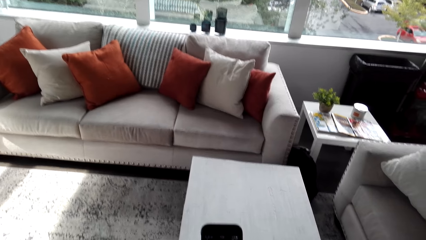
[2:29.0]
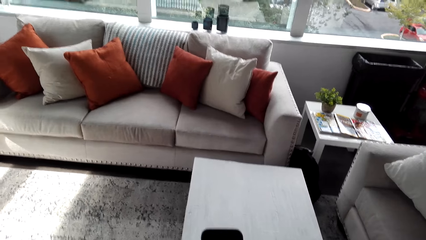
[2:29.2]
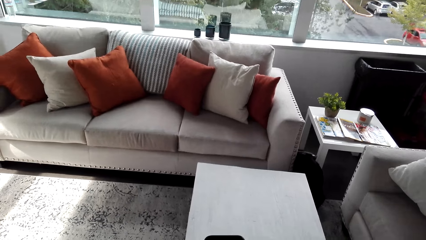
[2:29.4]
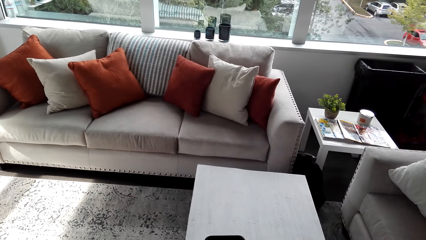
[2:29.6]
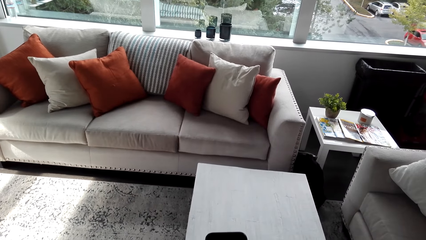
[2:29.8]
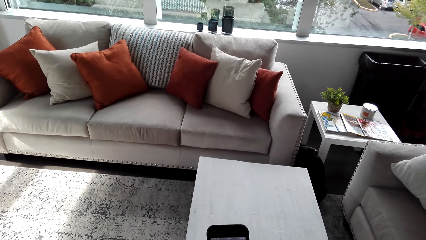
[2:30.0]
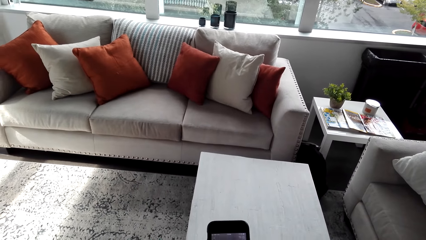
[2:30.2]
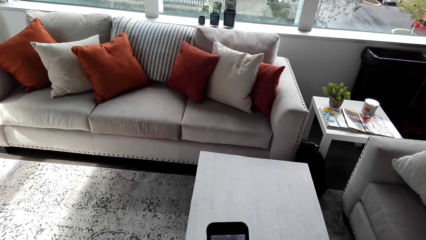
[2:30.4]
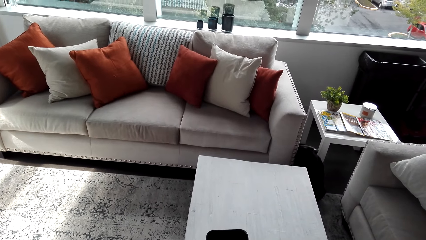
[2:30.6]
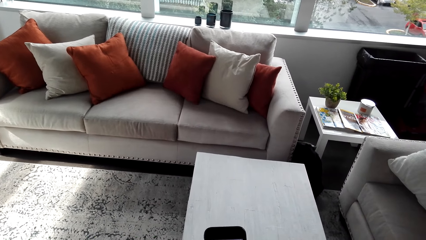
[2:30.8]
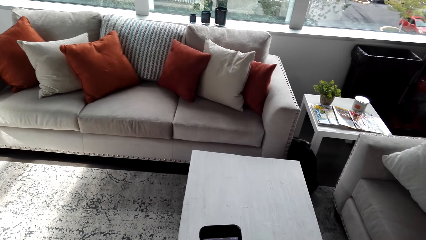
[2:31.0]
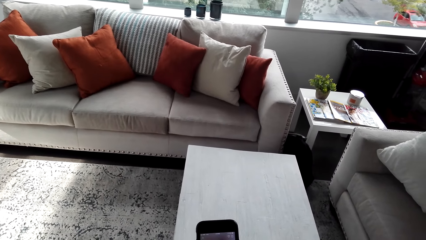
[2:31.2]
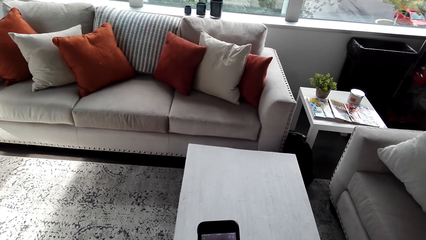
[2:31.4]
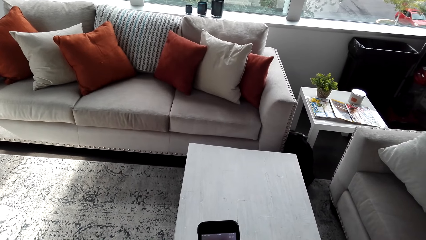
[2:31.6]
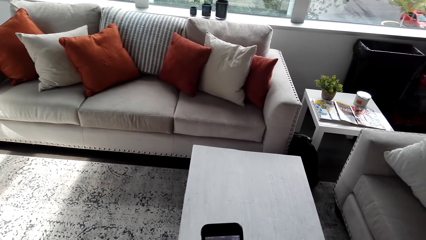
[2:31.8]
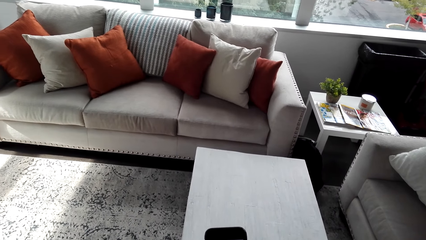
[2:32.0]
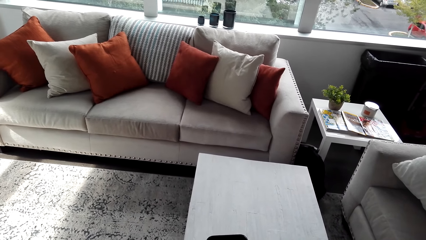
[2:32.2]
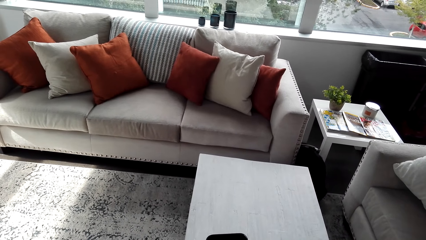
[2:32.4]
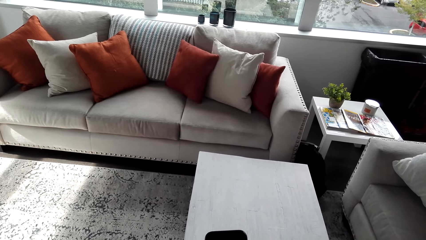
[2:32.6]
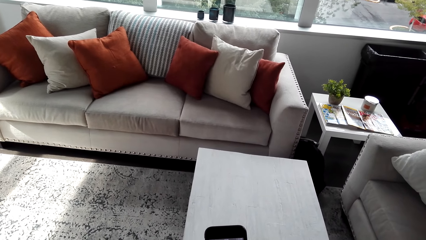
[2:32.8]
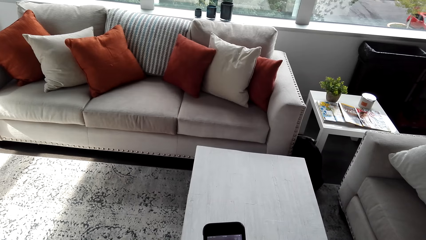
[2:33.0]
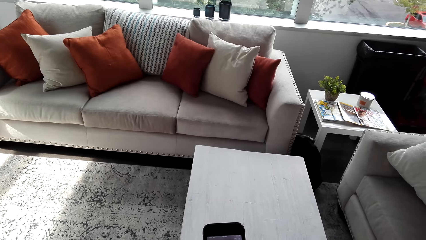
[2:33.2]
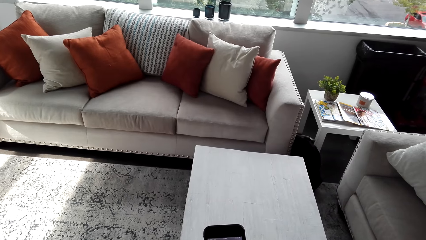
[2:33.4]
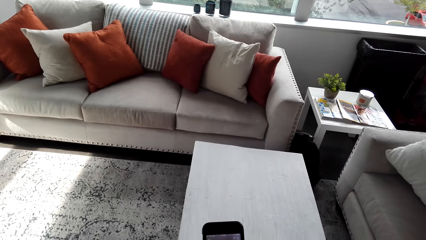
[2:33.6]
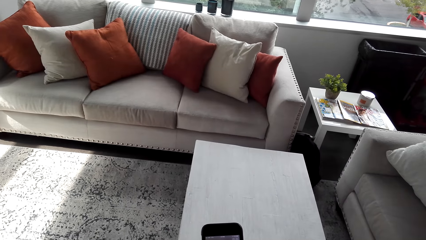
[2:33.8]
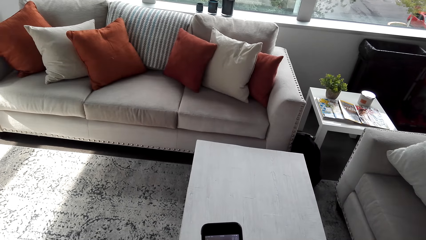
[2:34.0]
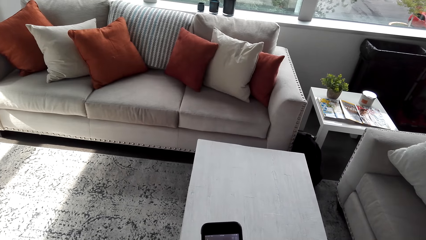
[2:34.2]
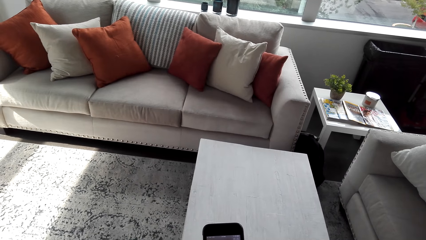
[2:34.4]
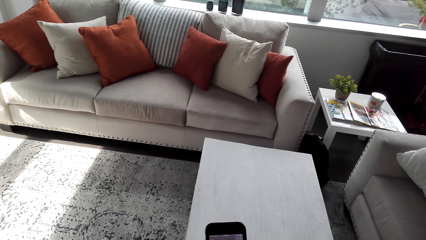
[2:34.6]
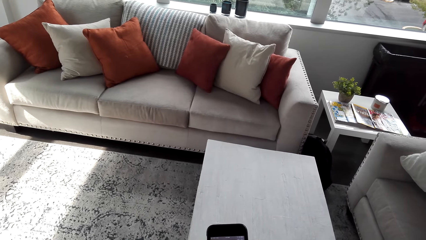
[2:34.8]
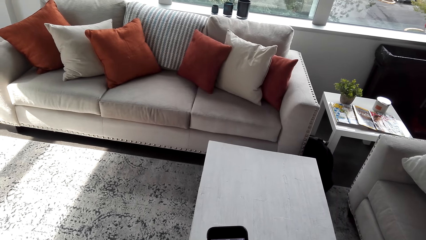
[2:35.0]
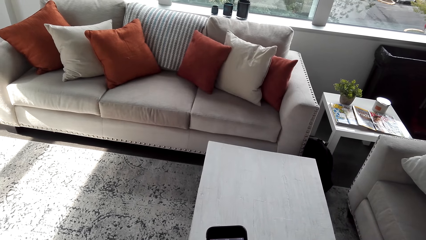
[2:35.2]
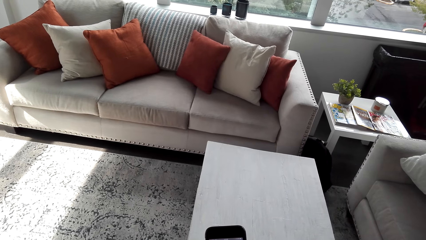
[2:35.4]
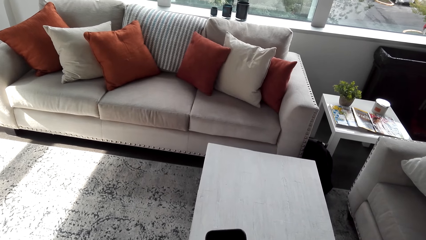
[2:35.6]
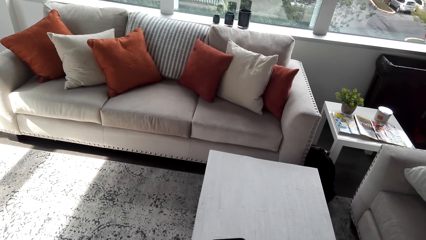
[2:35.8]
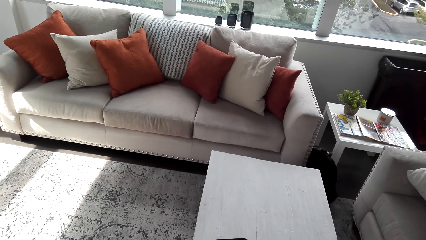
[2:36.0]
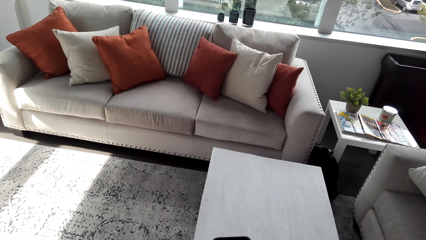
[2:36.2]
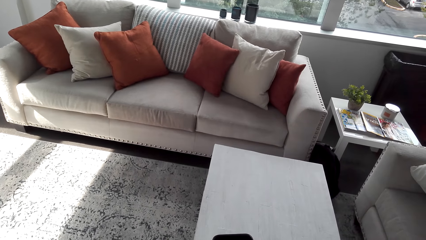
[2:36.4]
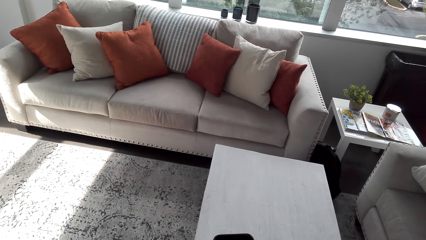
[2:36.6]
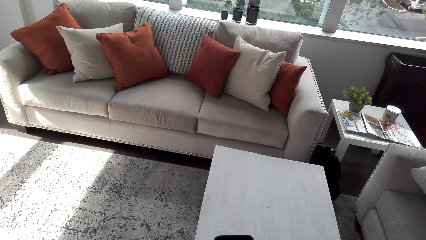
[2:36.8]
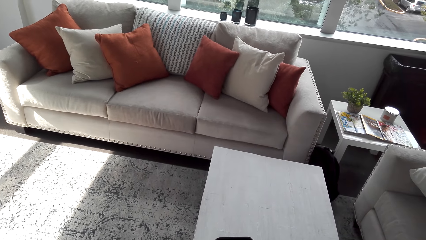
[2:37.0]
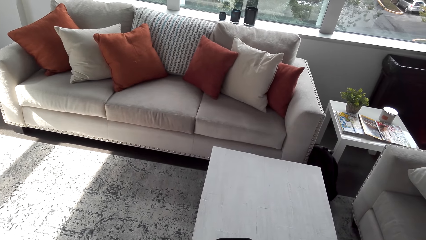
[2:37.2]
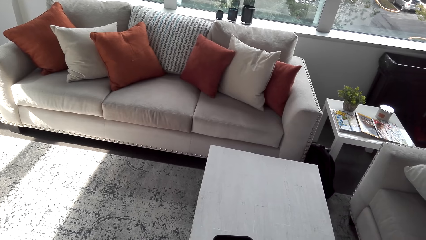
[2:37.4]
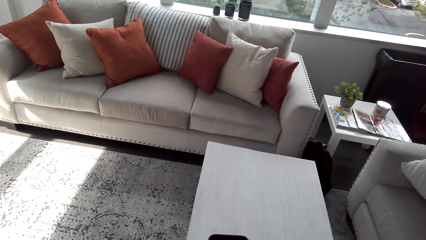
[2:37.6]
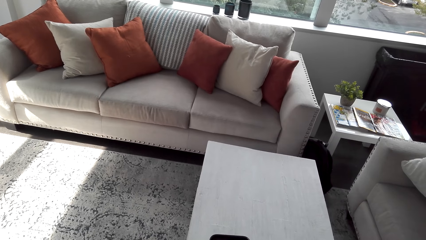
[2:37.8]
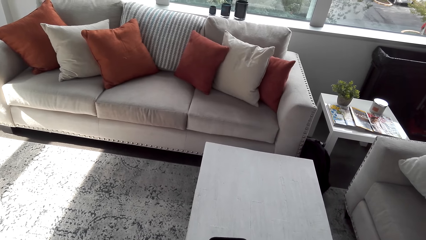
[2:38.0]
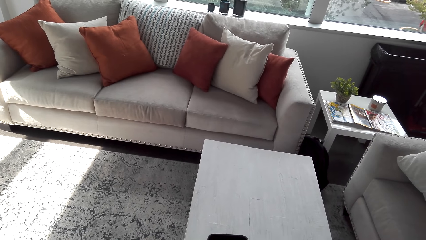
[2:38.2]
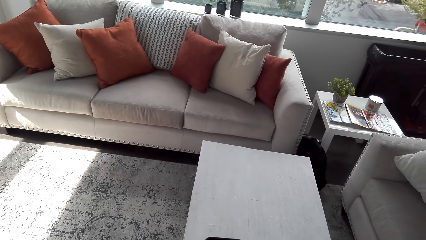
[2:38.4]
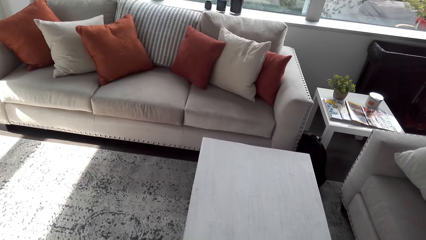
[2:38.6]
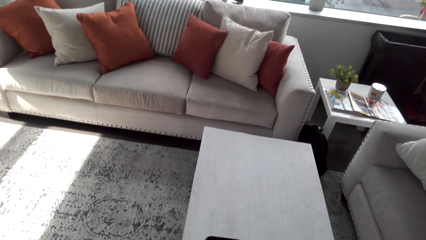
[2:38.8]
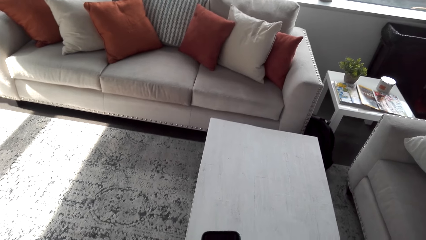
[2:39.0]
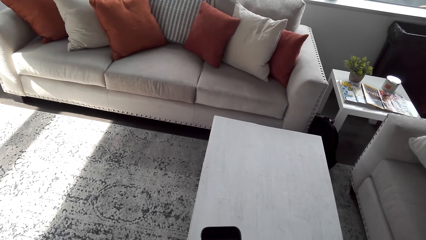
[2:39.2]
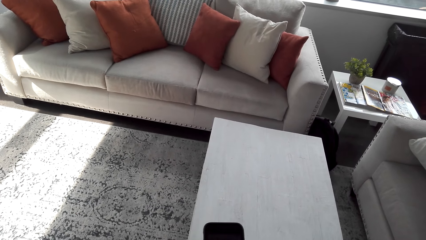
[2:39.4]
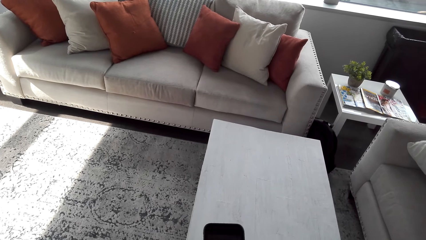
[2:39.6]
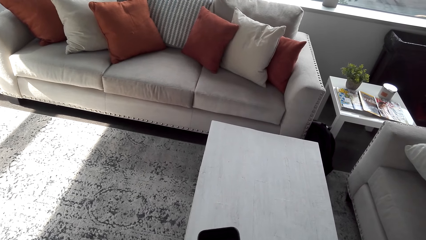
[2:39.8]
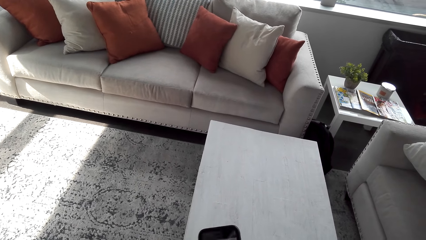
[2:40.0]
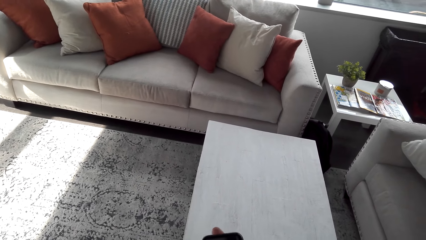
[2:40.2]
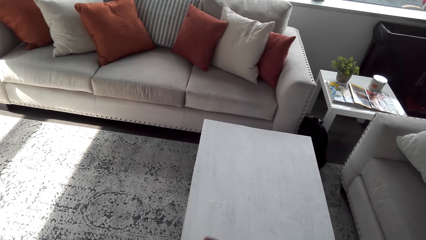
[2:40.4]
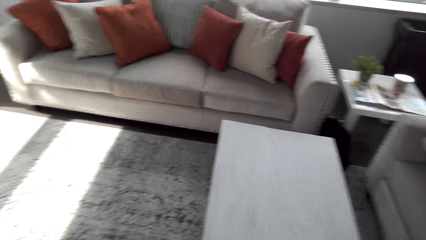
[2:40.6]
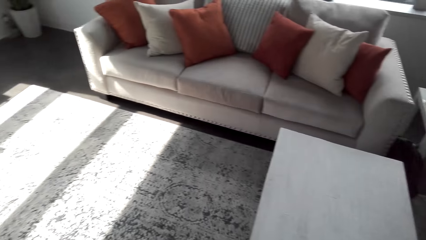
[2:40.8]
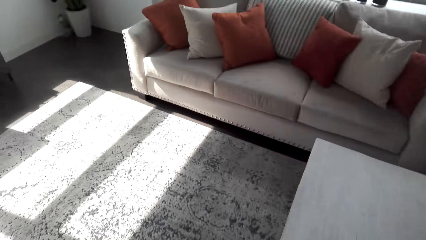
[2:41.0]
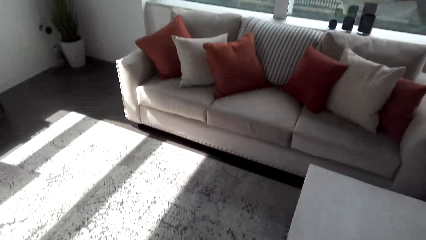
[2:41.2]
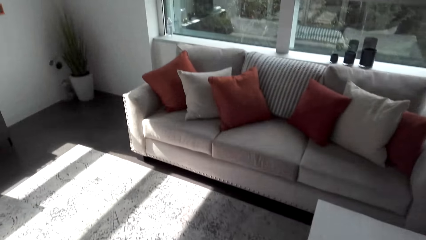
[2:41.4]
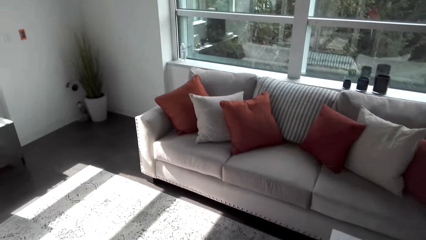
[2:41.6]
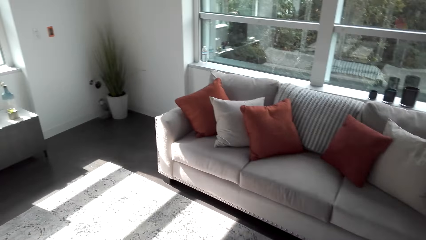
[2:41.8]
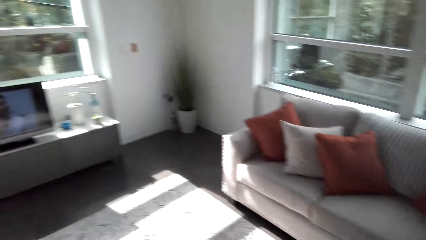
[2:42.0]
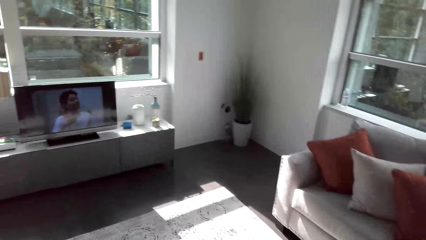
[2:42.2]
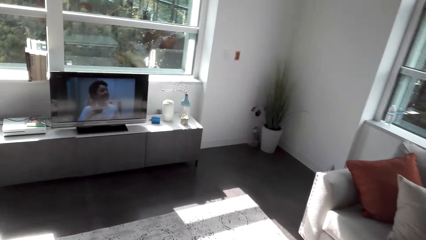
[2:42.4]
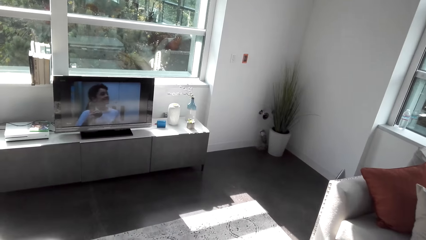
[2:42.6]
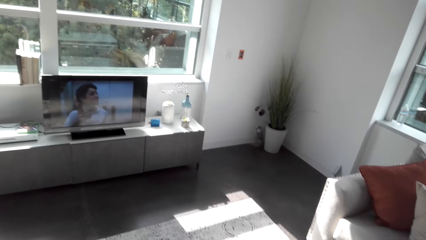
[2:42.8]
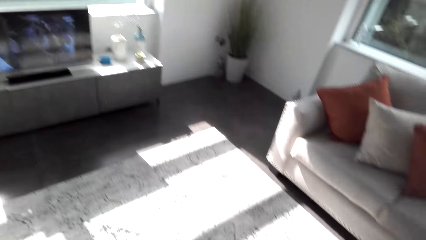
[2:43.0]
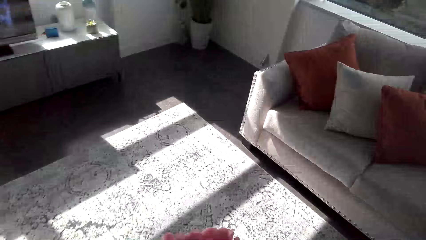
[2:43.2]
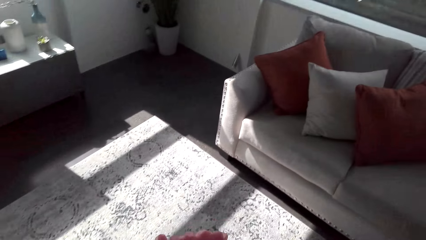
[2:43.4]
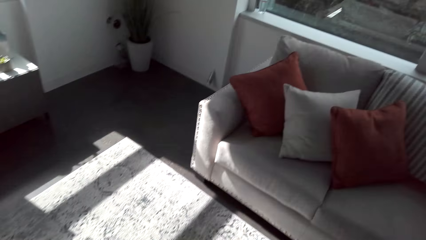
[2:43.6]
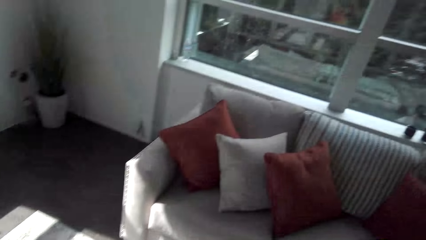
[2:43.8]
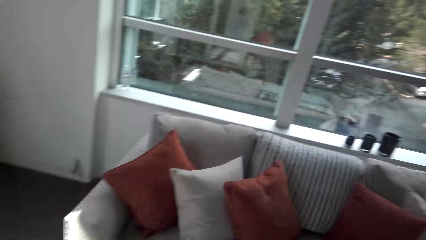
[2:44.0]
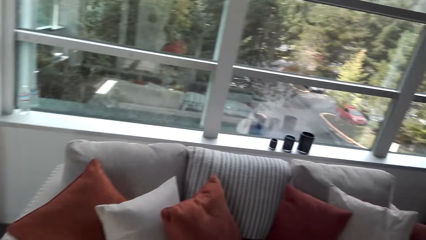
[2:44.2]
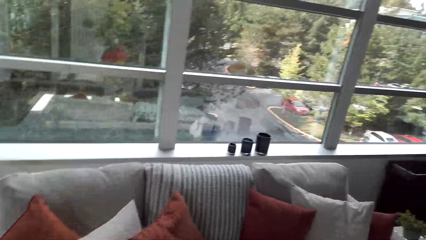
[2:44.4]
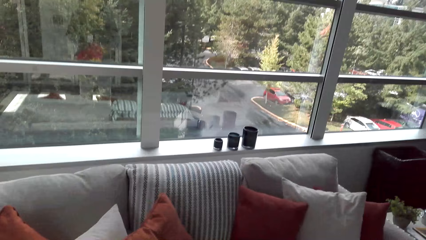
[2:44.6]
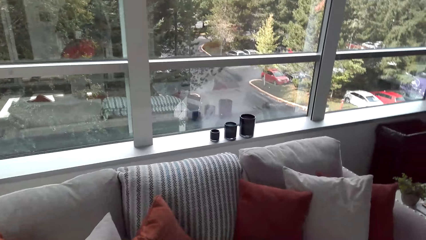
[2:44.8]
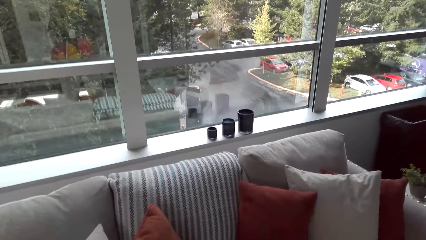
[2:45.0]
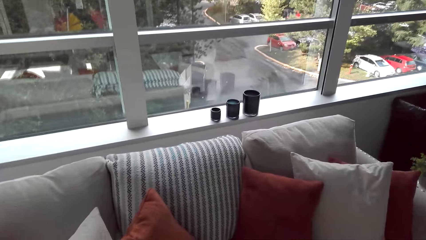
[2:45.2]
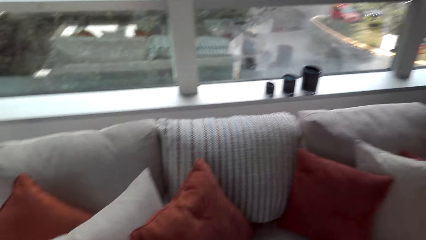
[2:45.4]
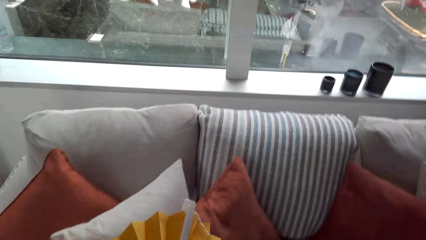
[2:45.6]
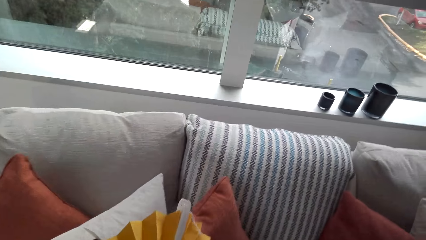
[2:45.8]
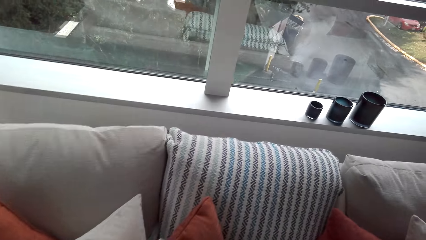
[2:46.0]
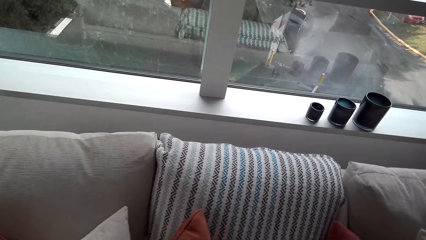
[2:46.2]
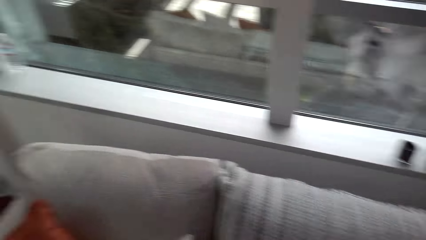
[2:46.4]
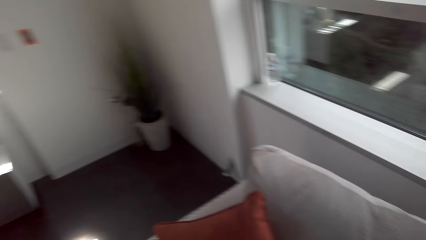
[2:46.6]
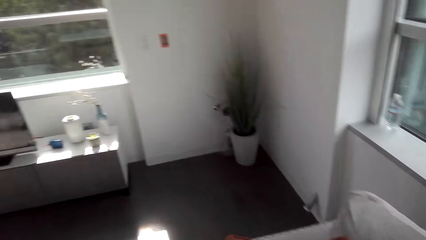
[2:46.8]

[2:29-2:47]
The camera wearer dials the phone.
